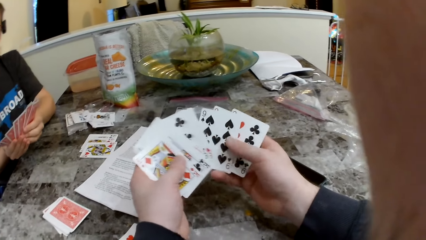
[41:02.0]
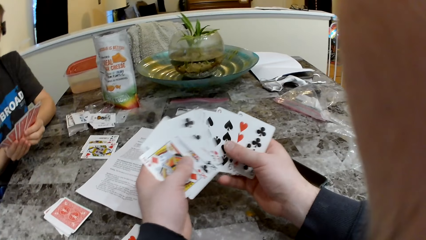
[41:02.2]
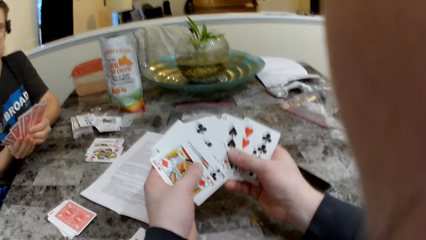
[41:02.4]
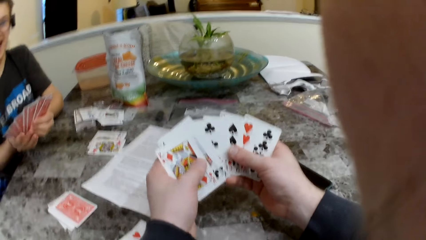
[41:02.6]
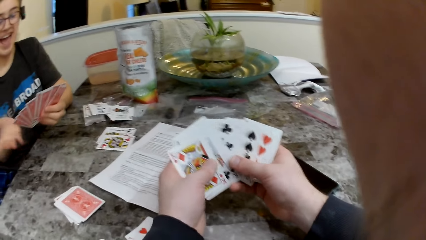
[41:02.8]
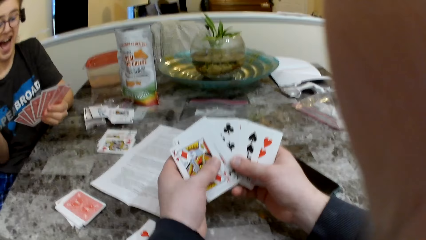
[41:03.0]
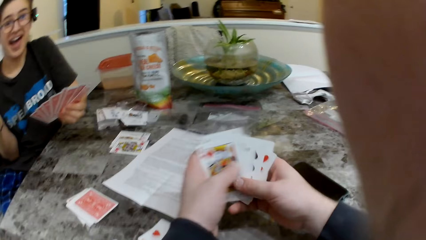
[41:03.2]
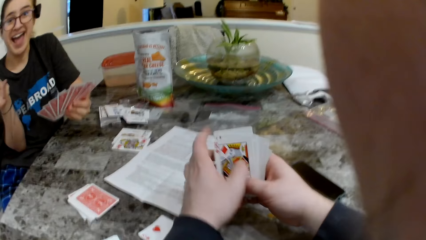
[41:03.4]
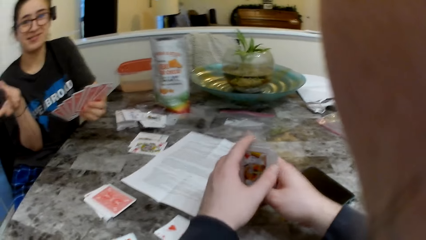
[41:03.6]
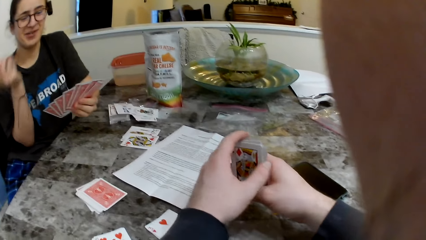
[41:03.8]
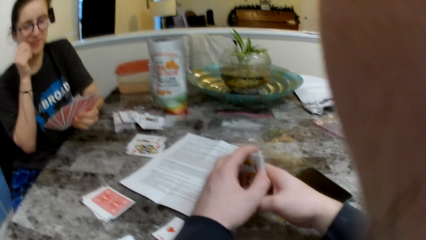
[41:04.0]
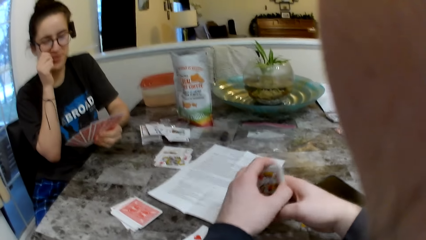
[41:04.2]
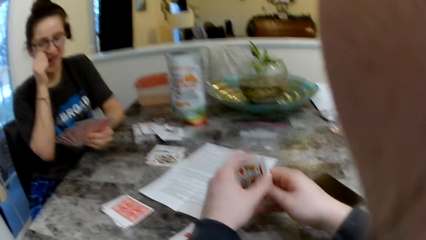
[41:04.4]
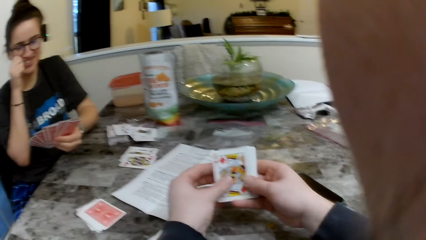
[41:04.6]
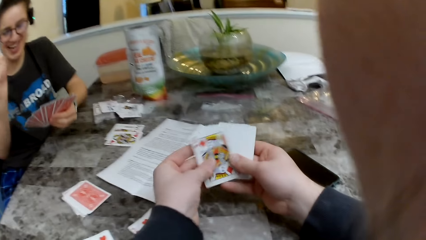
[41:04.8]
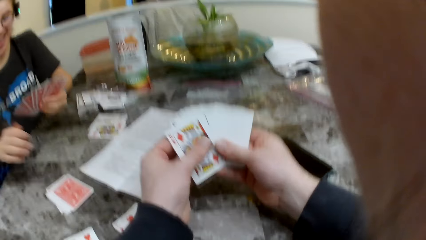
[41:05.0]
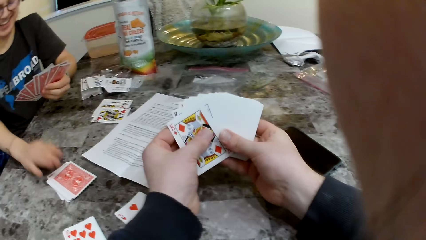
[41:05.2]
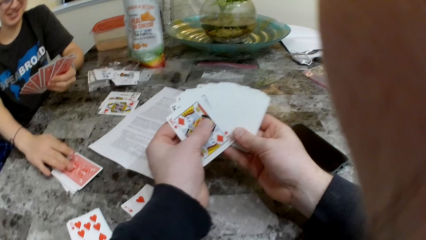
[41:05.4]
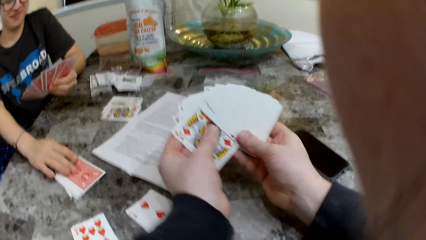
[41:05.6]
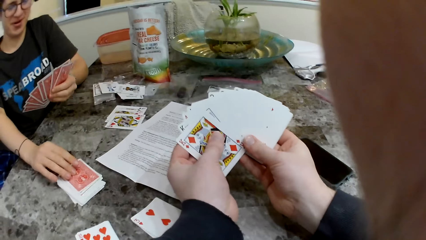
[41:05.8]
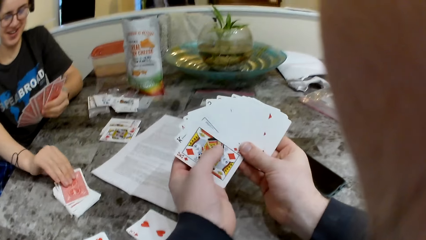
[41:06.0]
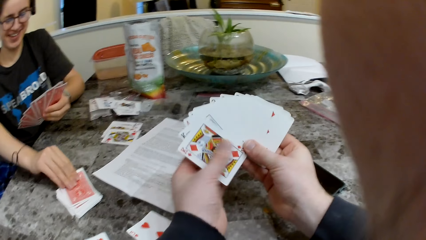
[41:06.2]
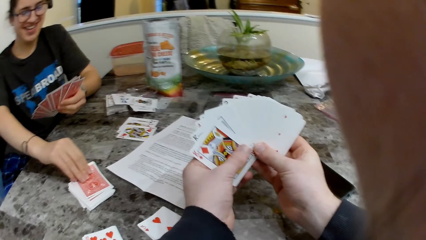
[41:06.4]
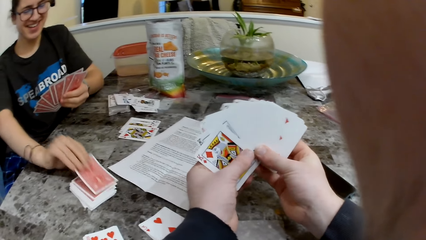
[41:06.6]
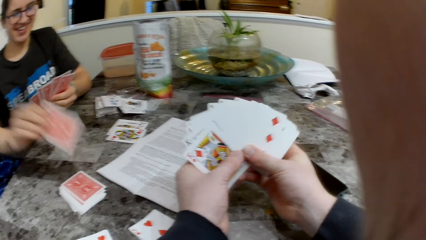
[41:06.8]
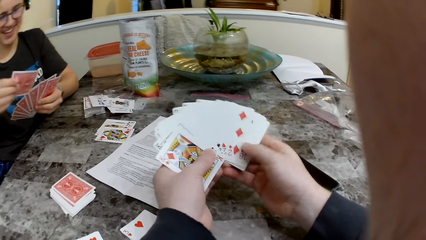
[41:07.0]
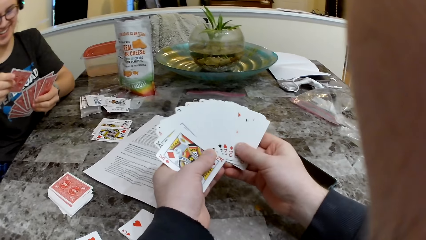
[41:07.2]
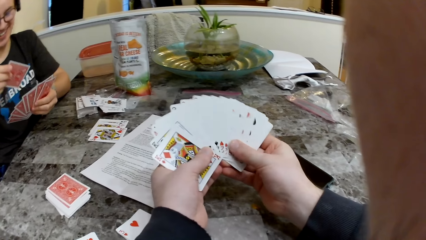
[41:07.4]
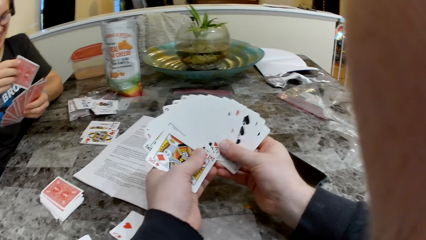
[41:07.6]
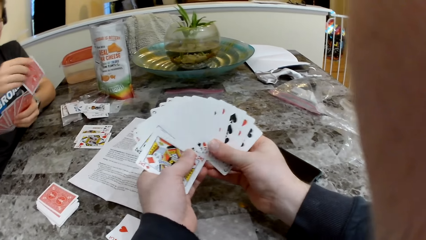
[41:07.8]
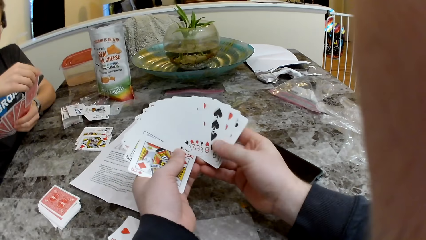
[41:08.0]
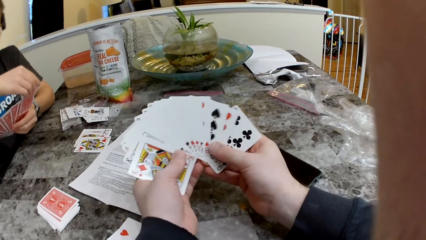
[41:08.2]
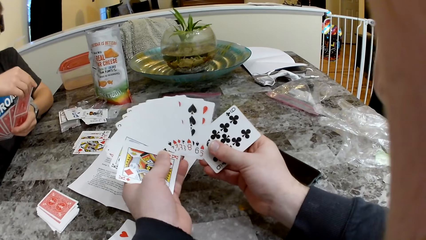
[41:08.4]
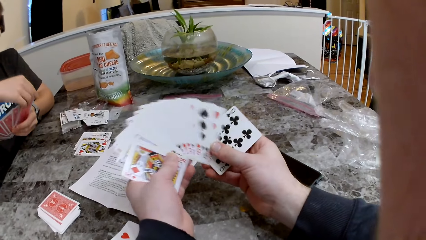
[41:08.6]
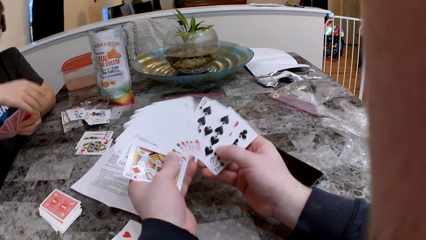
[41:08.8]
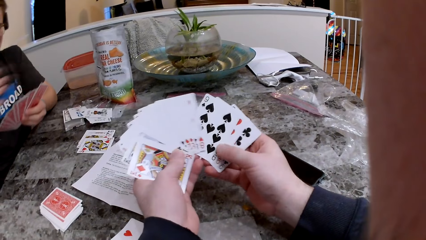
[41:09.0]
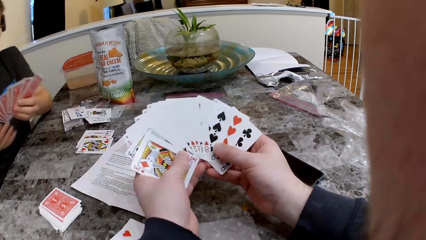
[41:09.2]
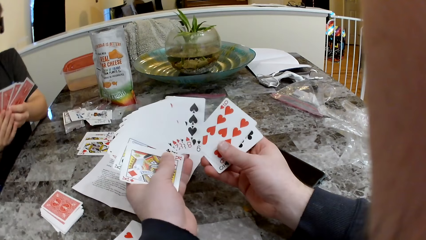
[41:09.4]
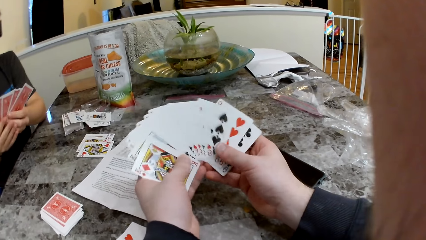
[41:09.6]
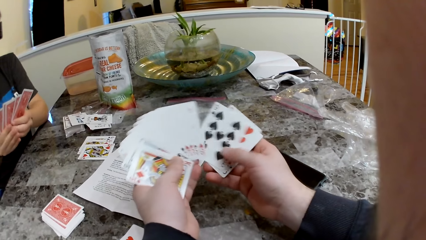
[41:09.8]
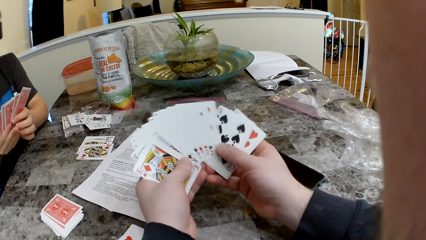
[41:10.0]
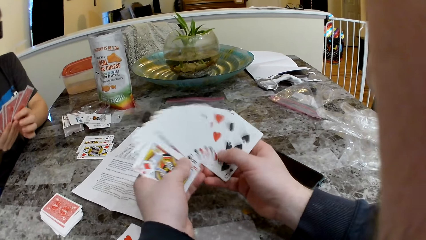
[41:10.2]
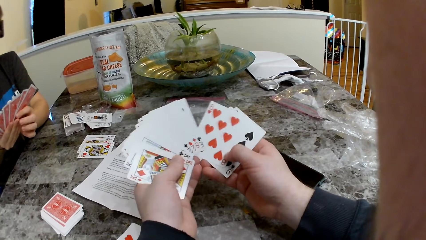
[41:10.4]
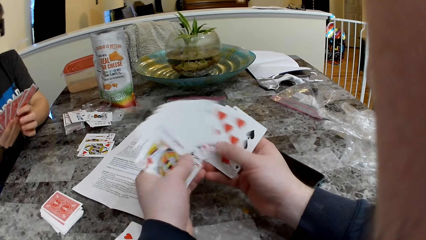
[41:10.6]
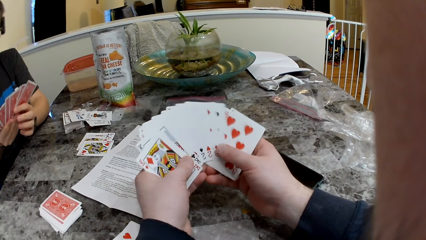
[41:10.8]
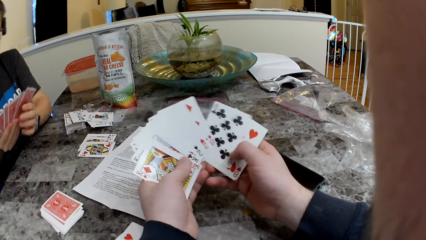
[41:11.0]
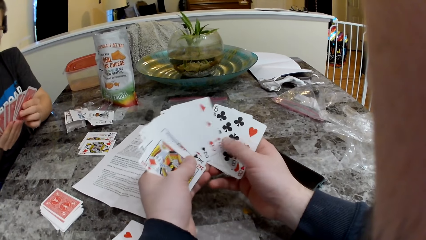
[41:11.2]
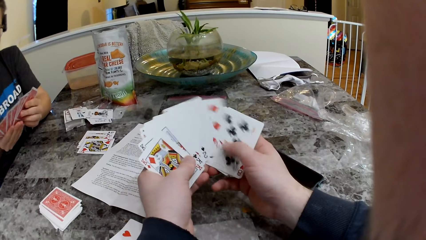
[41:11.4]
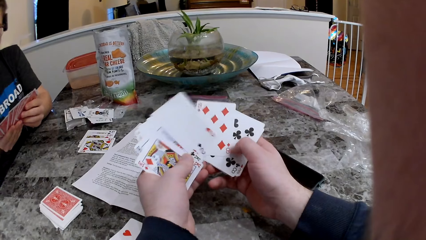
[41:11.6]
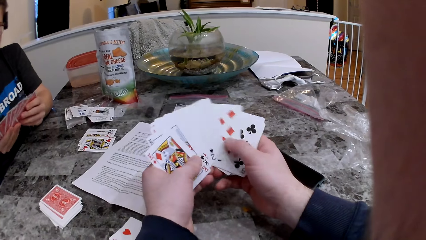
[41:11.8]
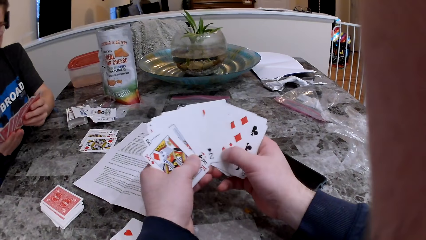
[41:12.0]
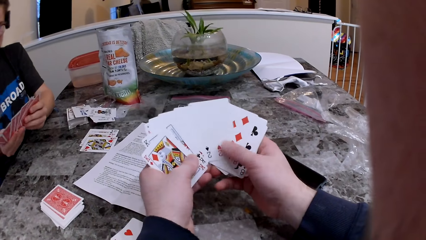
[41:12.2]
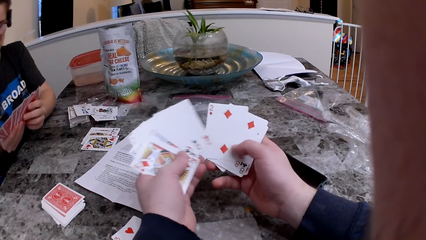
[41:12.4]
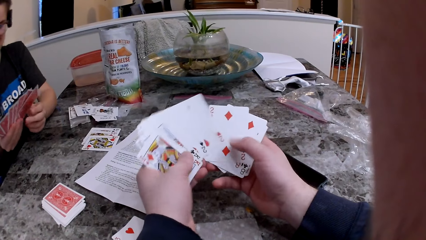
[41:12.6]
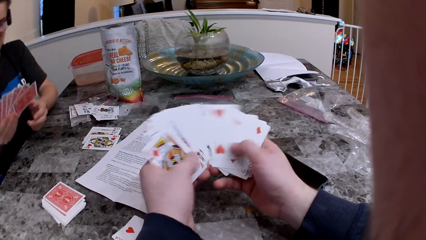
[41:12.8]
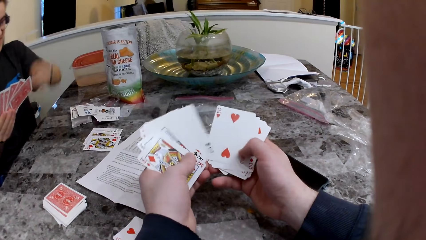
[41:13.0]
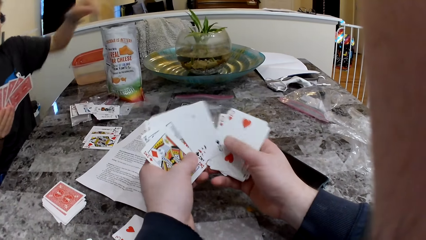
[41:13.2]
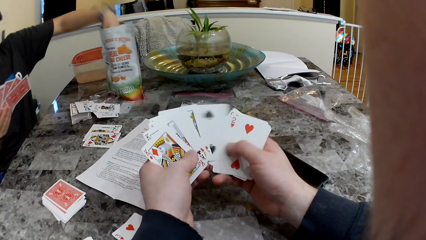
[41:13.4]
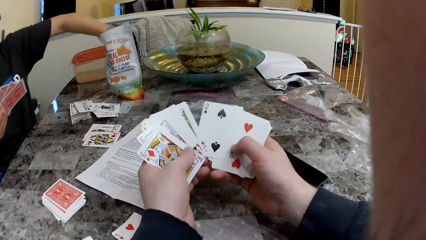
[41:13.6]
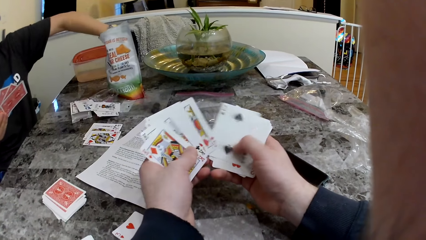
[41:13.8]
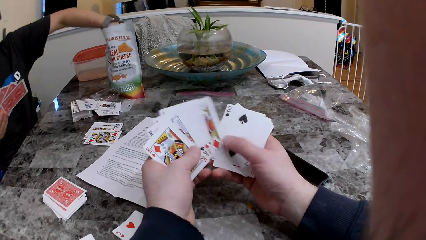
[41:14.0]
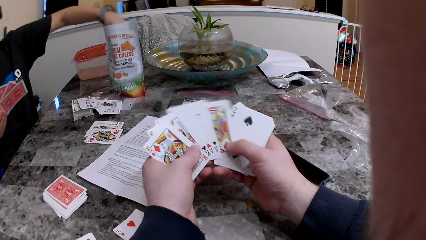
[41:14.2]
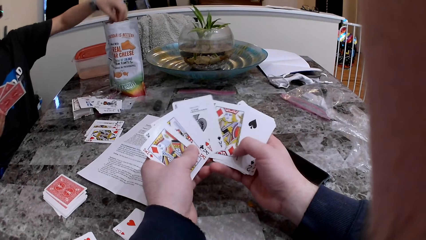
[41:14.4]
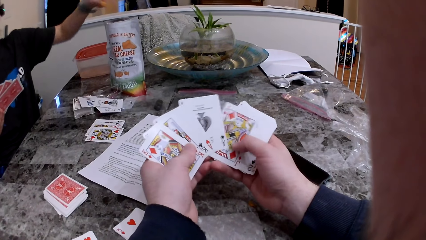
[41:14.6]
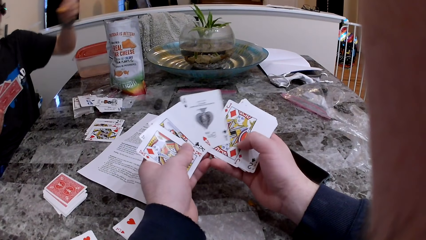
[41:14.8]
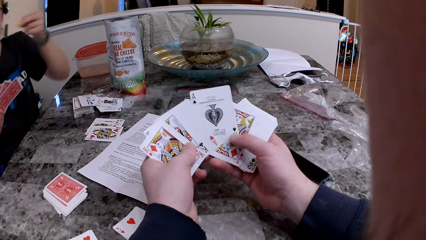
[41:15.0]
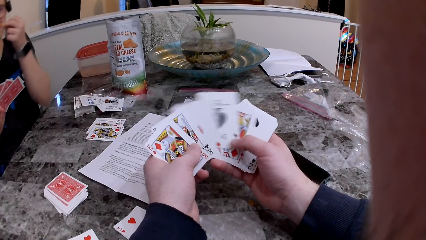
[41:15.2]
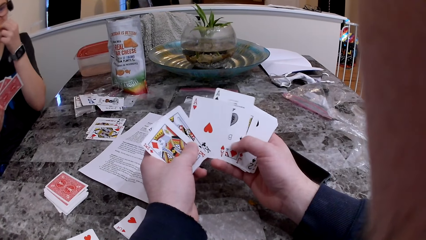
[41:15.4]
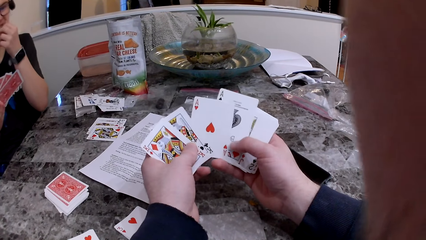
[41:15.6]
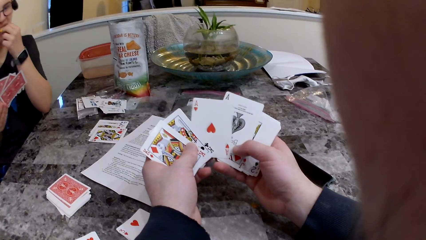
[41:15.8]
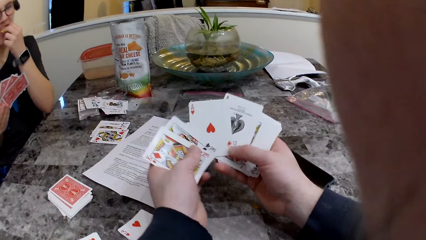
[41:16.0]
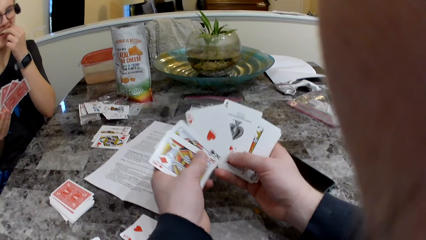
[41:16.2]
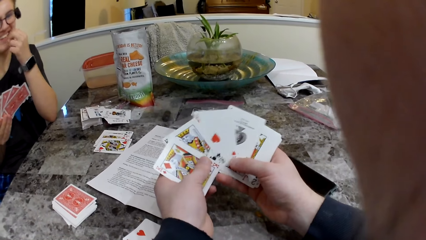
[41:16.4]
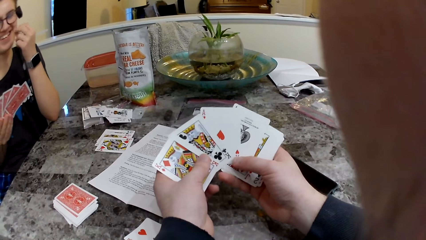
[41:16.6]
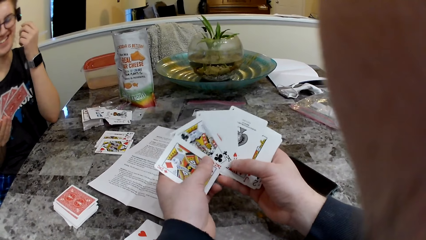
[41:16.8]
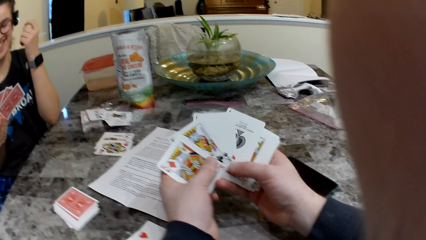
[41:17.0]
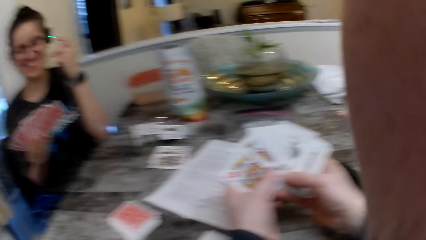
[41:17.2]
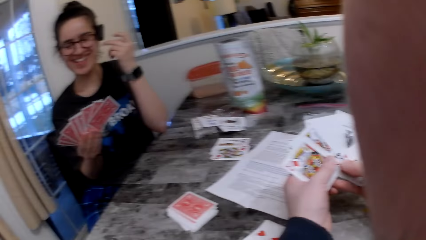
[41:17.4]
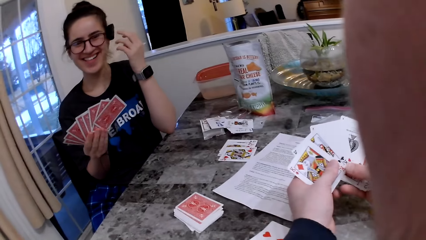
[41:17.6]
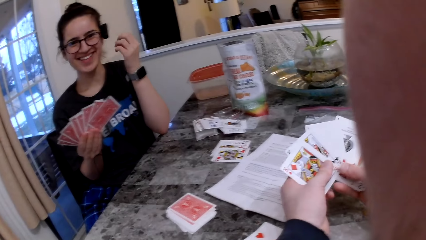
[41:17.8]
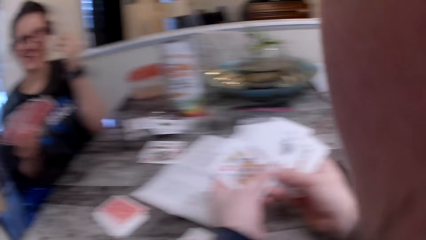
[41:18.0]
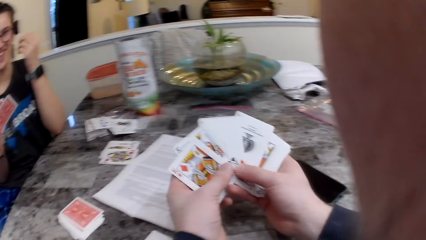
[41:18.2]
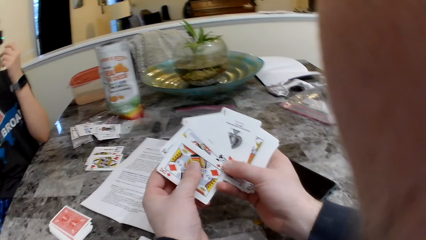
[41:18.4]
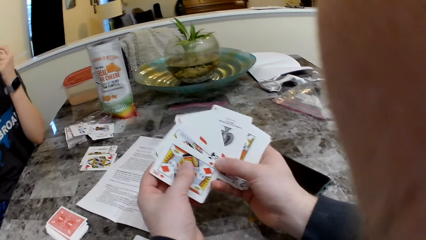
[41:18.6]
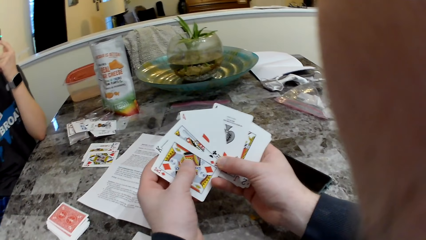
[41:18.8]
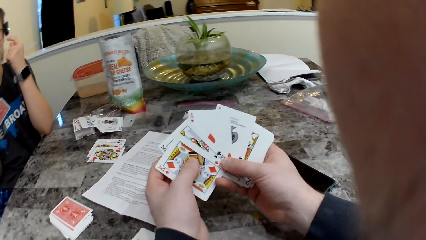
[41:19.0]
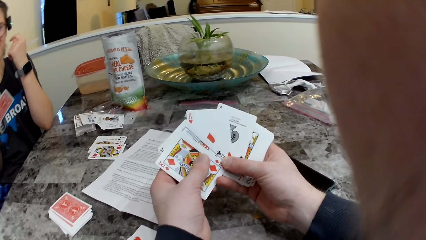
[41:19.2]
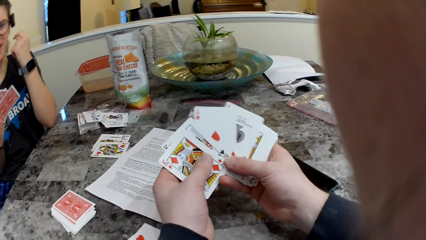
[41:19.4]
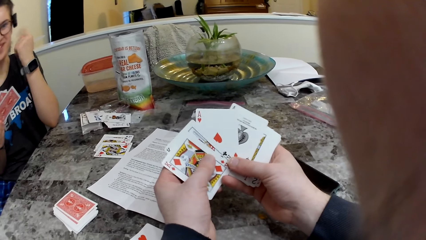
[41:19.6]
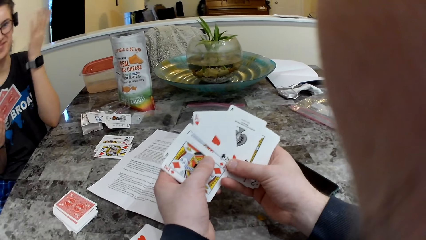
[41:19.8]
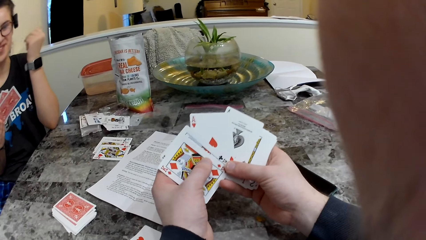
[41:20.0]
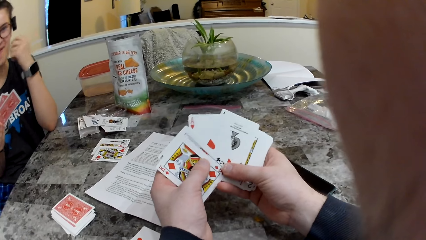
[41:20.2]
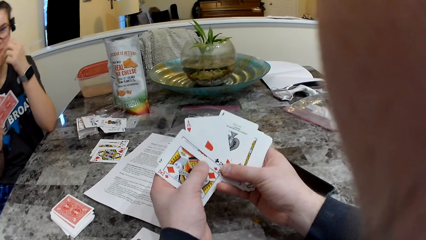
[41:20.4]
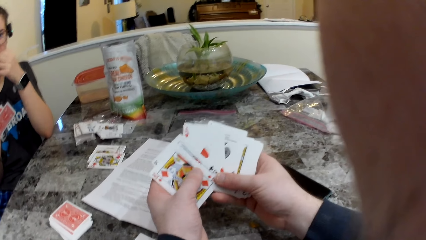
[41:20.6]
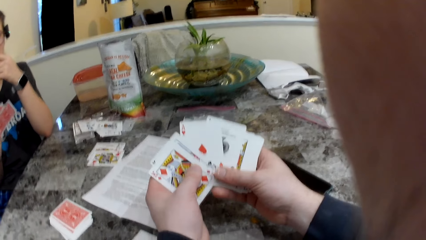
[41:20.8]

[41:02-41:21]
The woman picks a card from the deck of cards on the table with her right hand. The woman takes a cheese snack from a pack on the table with her left hand. The woman eats the cheese snack.
